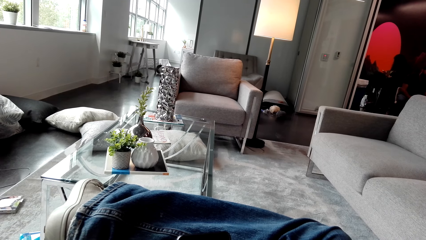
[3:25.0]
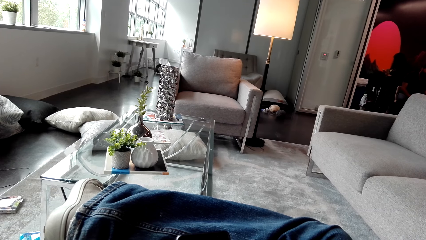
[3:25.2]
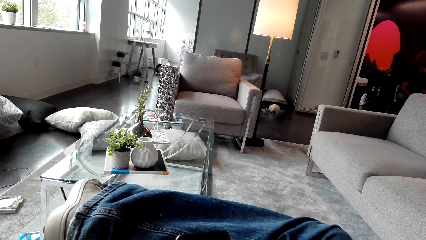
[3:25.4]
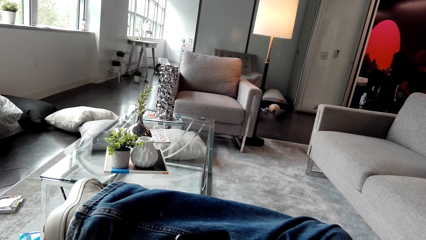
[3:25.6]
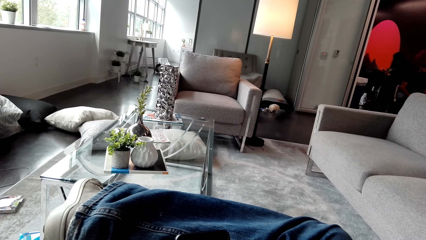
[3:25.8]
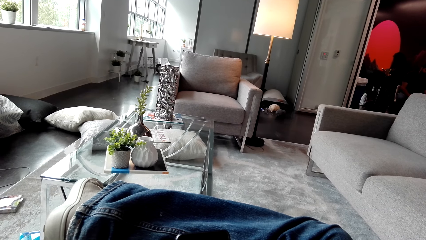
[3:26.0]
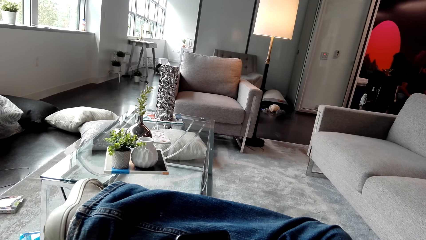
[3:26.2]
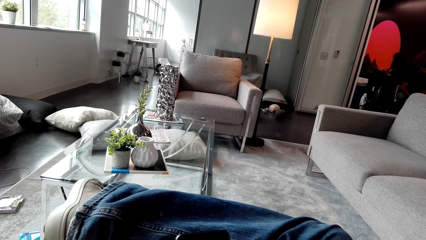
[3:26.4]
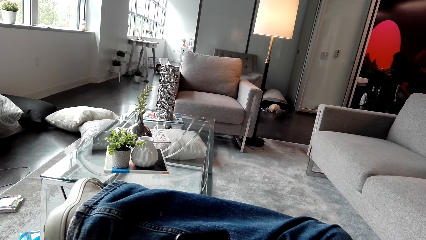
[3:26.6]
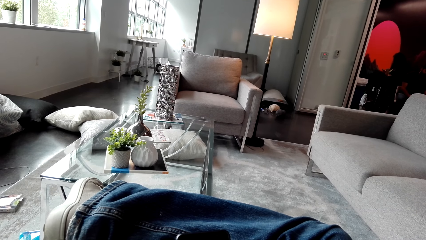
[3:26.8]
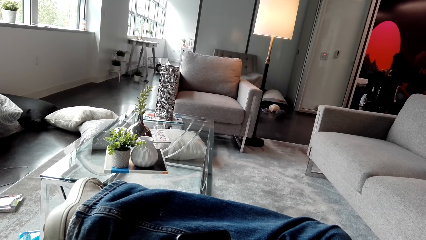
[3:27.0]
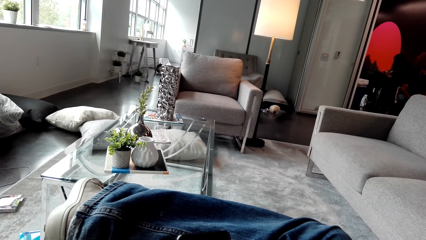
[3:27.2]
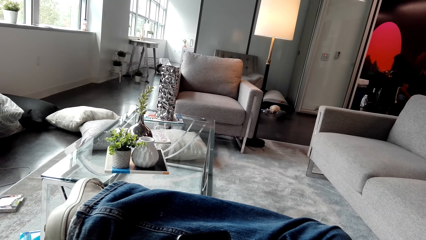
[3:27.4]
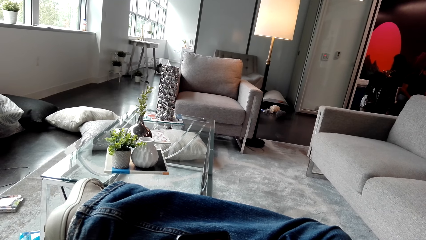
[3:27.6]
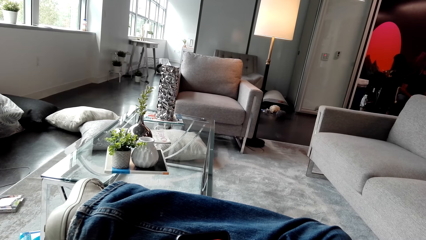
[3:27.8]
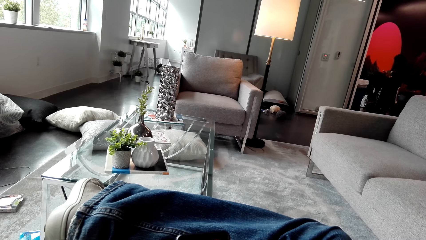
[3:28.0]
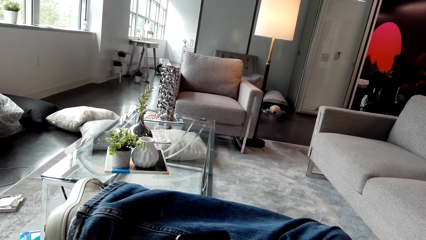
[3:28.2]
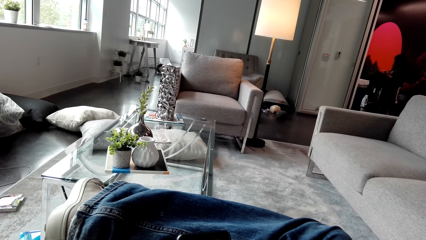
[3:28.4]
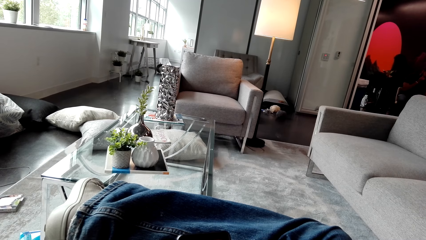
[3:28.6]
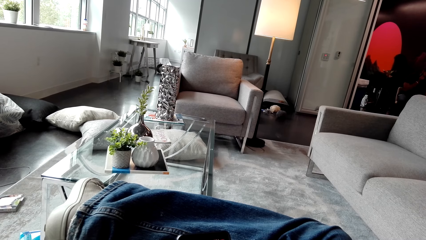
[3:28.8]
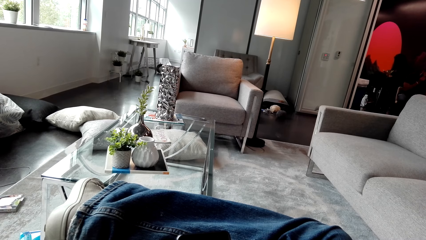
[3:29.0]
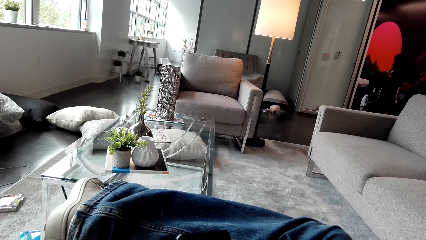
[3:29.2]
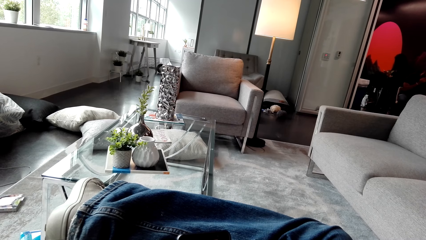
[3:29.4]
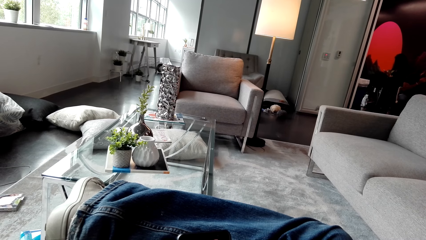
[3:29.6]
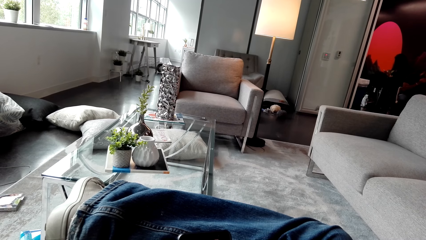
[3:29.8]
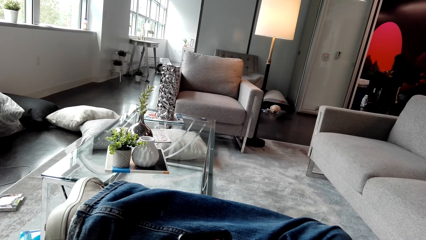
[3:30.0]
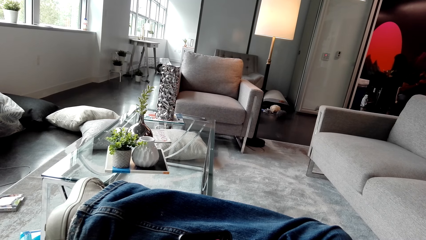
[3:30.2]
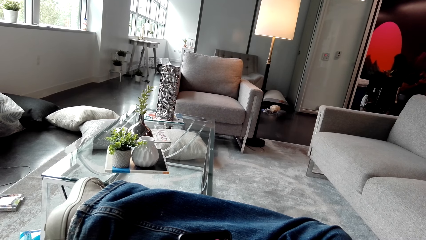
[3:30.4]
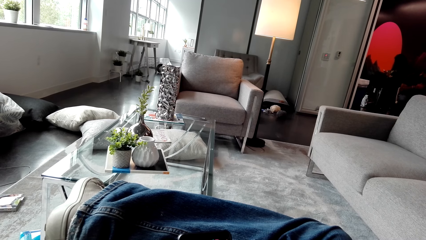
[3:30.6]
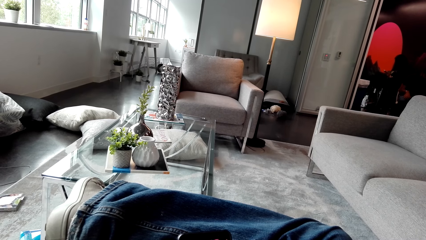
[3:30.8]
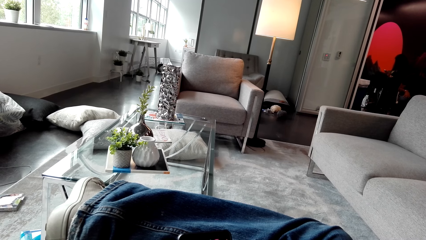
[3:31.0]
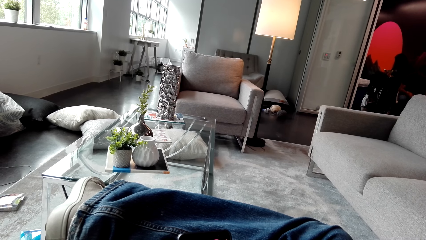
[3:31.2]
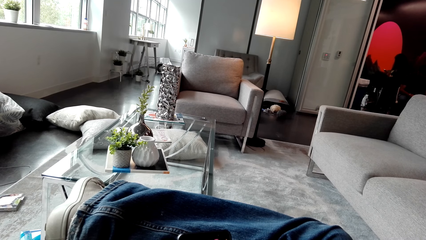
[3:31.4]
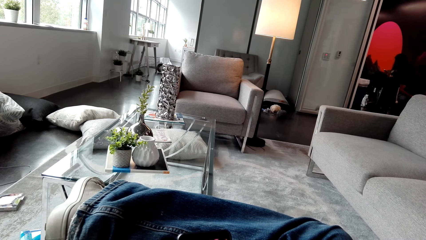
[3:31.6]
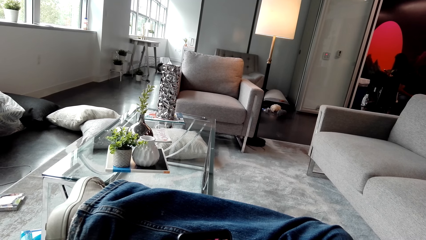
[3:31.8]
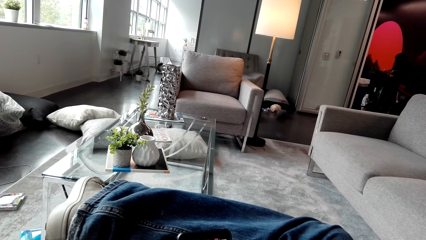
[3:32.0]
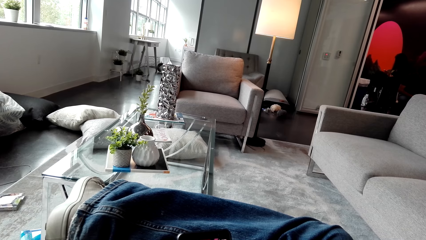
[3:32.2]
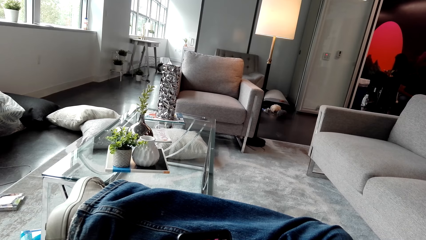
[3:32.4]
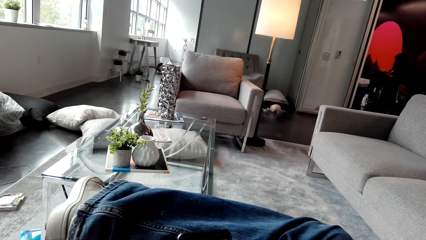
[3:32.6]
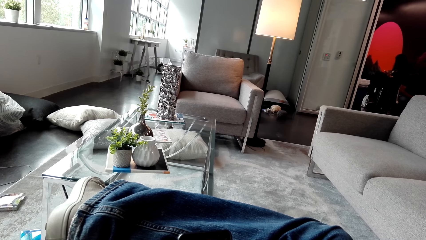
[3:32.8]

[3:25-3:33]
The camera wearer scrolls the phone.

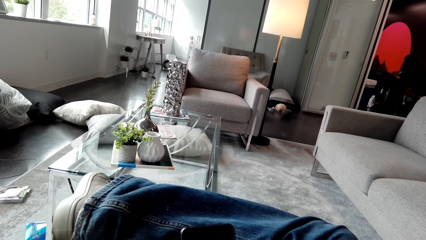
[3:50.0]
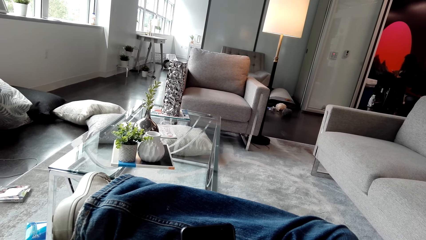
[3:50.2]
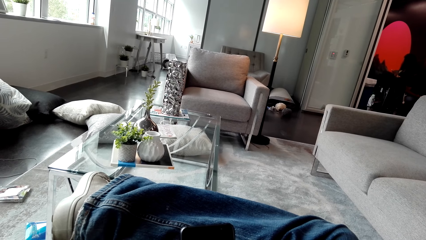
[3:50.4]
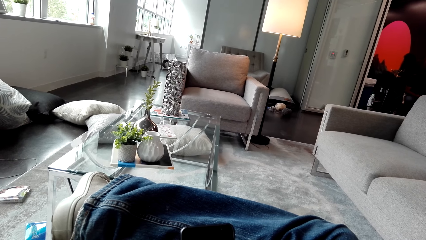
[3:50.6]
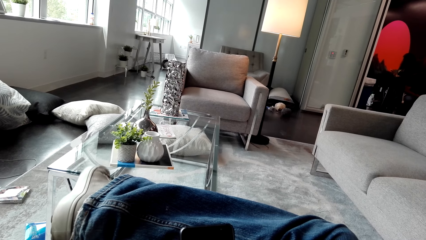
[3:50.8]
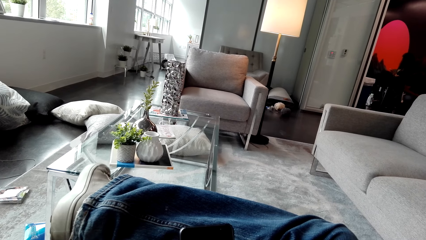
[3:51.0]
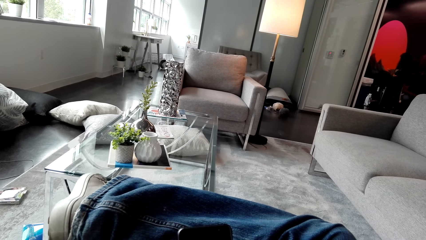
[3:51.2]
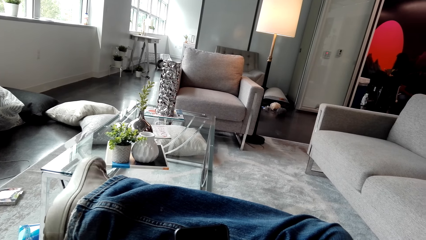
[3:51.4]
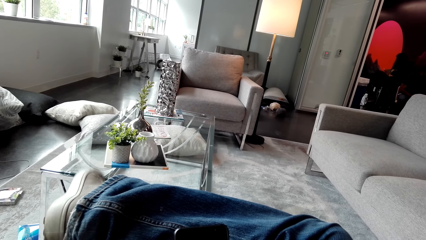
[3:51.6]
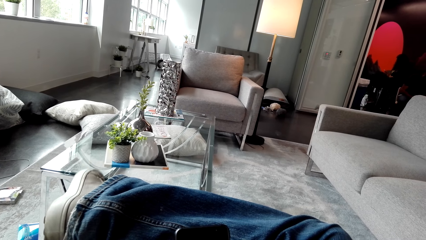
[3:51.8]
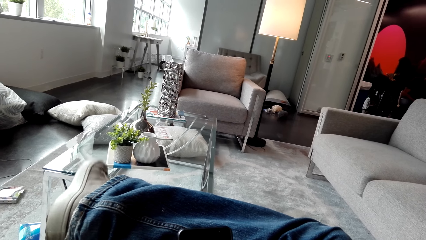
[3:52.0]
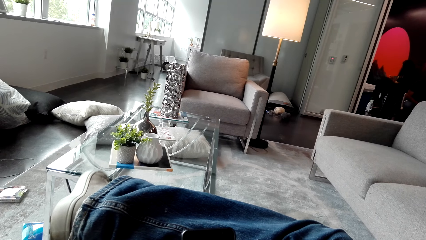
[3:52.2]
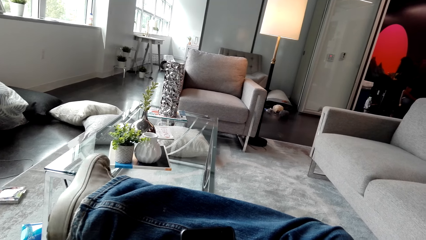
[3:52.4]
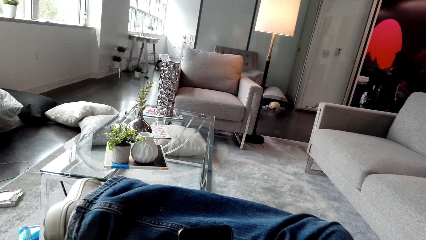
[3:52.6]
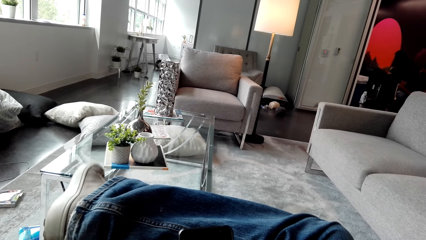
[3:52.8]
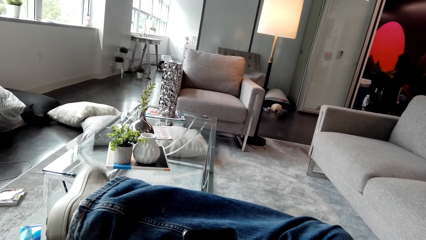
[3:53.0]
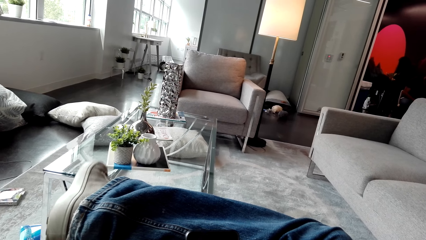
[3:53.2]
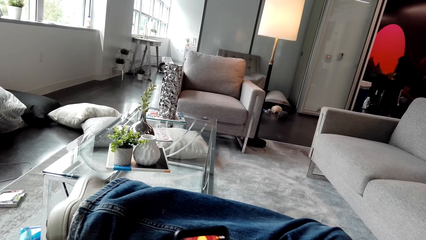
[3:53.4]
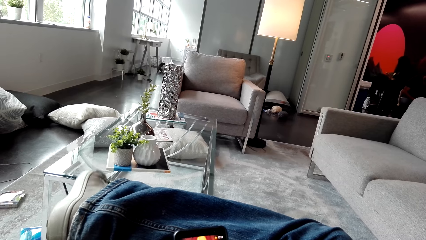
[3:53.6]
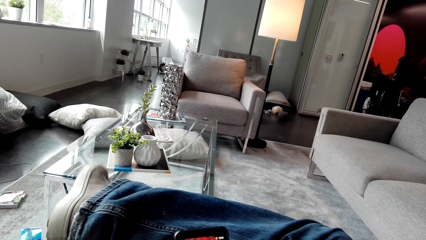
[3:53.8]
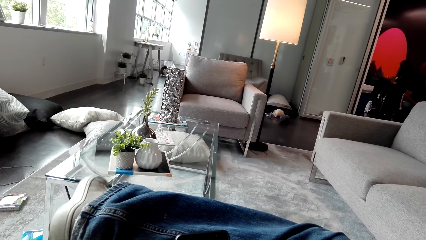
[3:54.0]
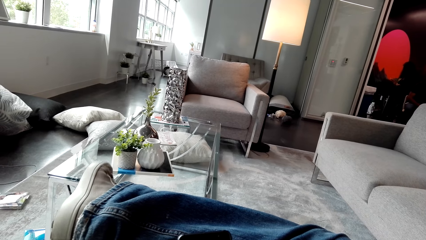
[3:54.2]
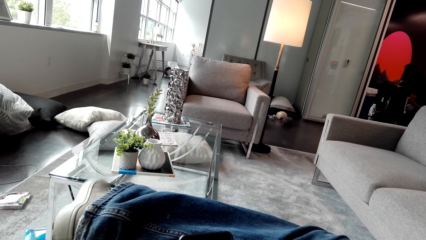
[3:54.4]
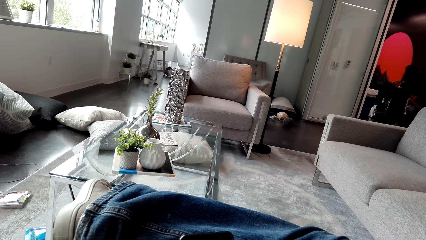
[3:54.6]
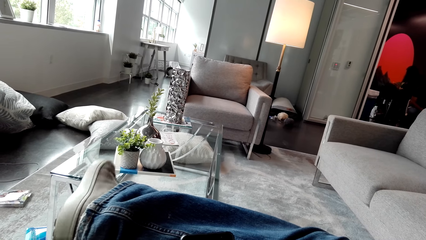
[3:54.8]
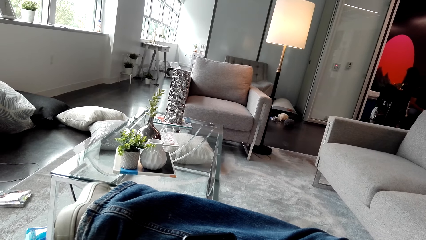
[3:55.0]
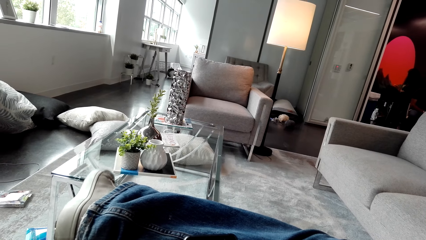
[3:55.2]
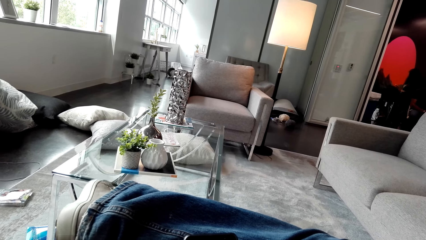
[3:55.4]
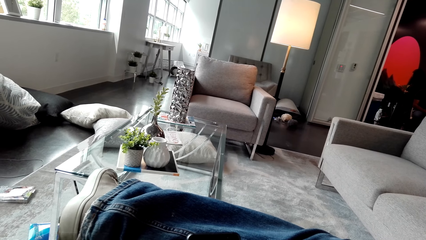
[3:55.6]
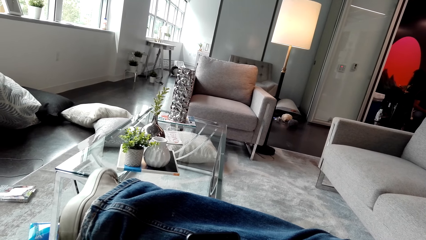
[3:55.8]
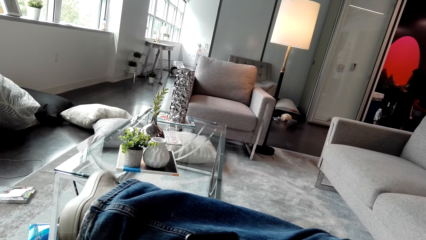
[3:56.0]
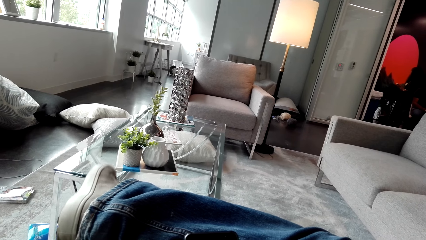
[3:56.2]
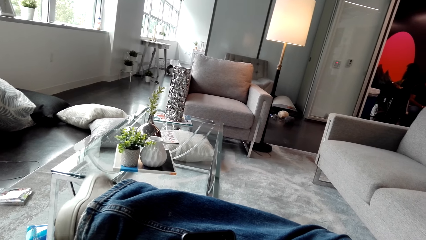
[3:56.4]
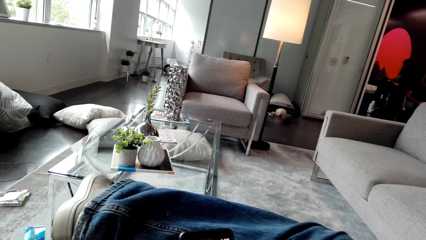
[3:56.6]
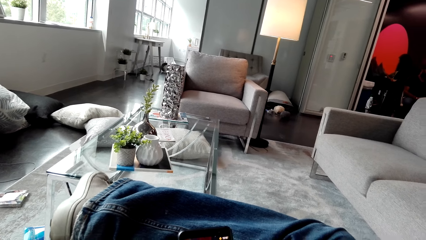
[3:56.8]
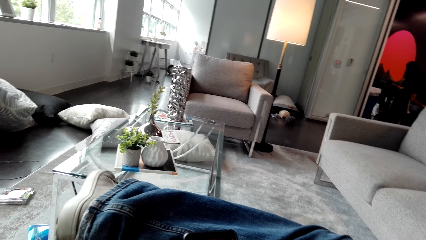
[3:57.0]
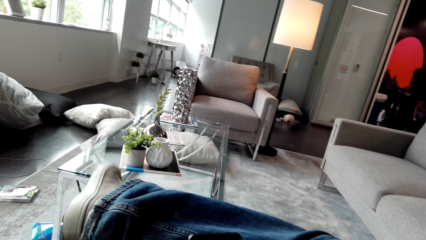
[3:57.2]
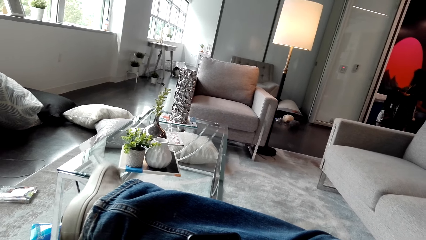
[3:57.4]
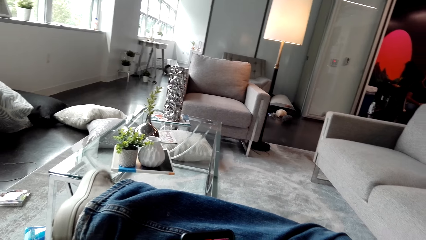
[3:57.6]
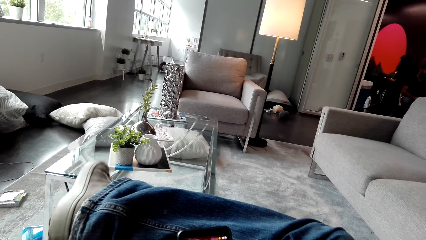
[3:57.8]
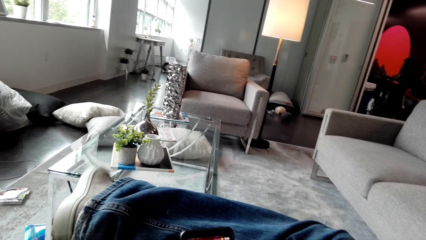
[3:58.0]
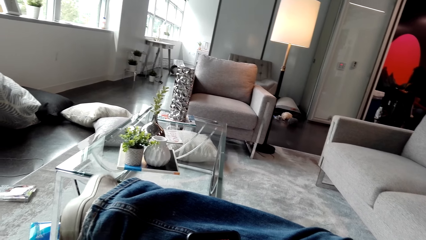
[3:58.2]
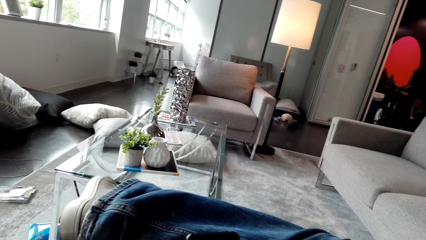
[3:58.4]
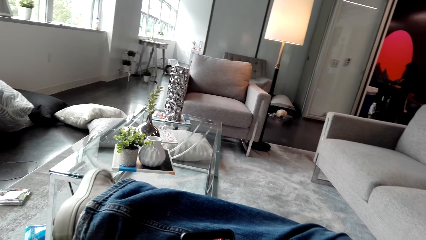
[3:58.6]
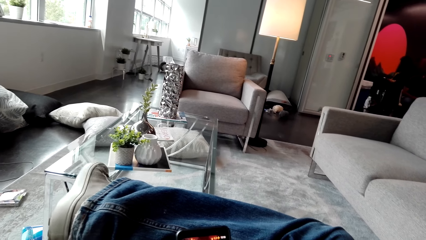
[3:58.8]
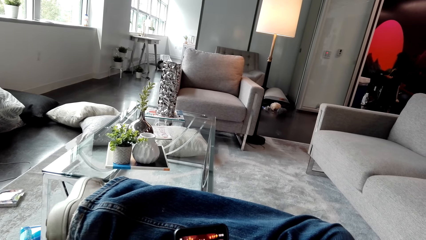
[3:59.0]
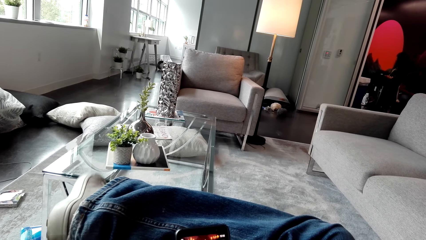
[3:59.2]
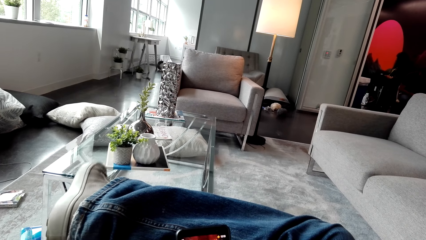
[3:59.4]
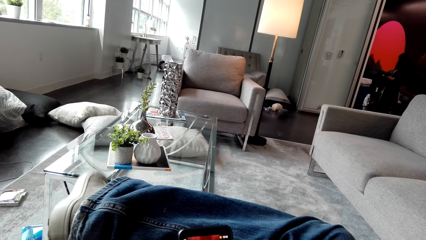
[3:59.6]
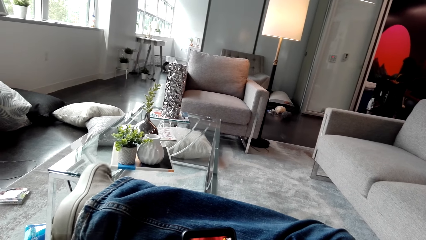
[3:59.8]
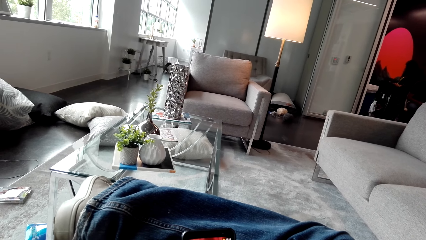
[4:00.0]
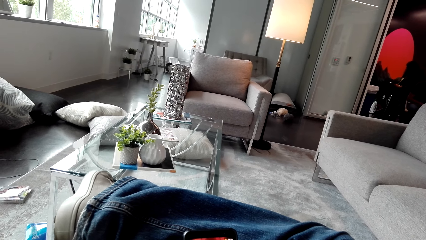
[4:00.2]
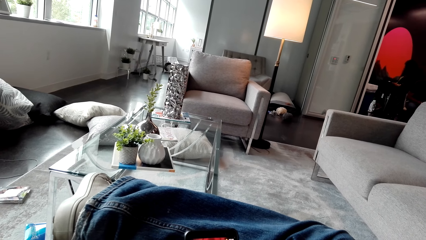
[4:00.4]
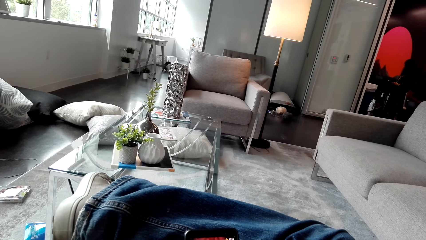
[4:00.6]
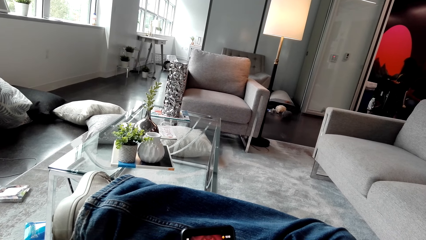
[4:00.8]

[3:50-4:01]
The camera wearer shakes his right foot.
